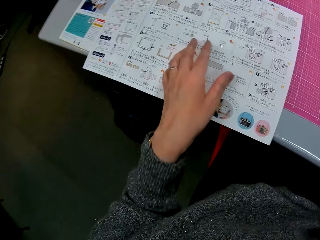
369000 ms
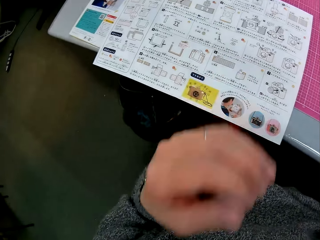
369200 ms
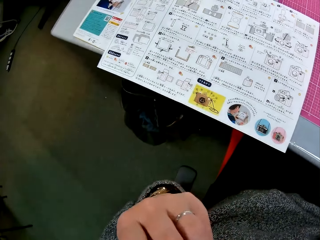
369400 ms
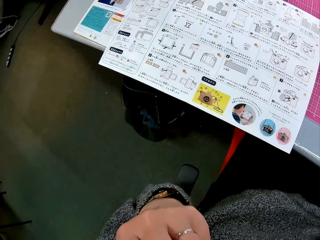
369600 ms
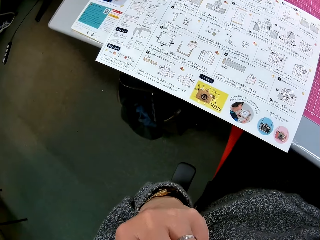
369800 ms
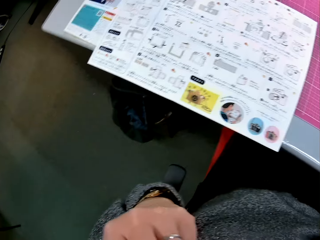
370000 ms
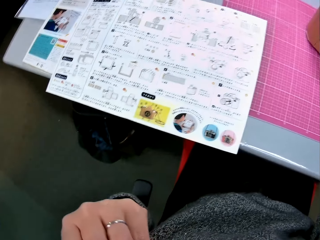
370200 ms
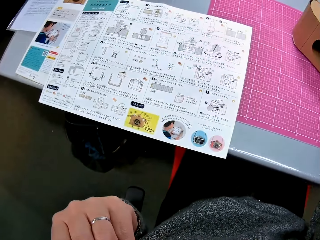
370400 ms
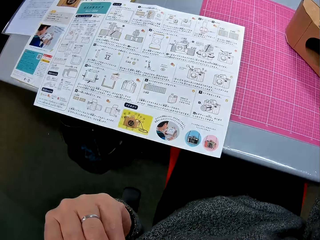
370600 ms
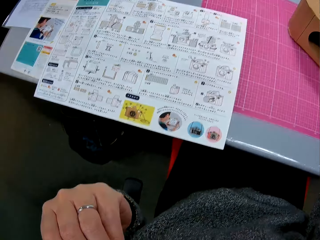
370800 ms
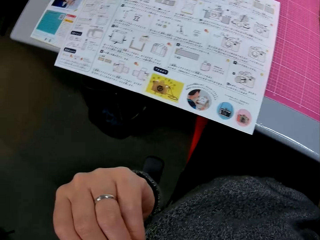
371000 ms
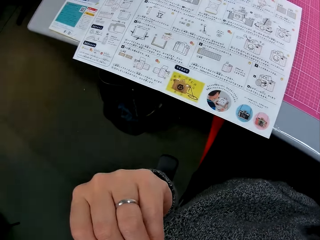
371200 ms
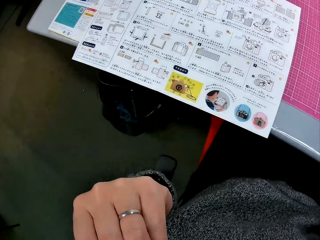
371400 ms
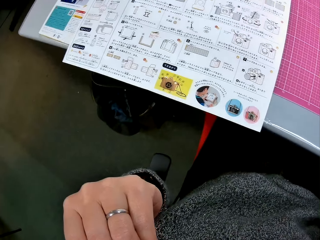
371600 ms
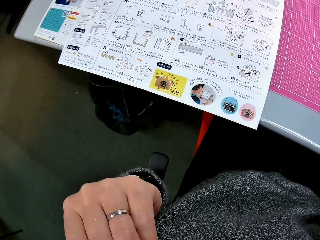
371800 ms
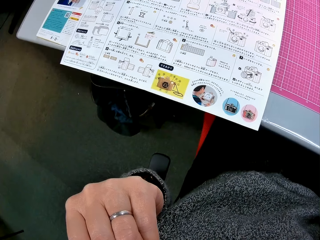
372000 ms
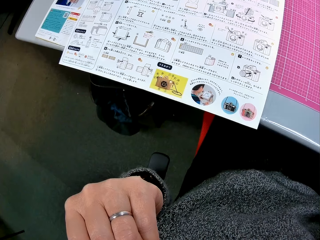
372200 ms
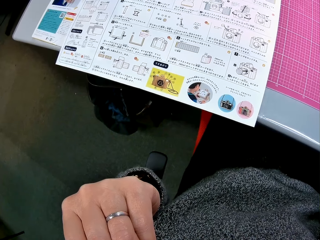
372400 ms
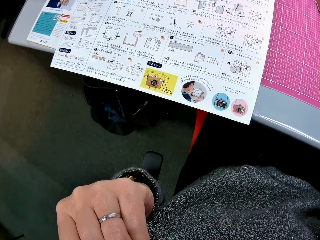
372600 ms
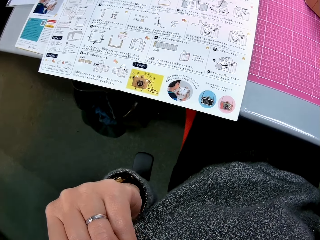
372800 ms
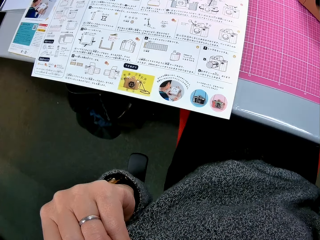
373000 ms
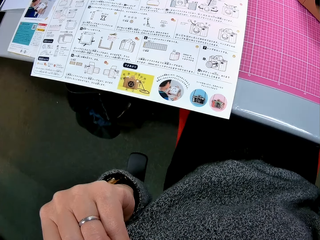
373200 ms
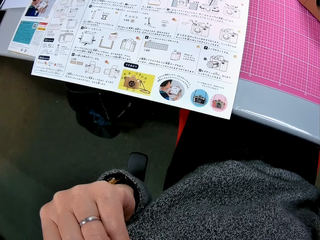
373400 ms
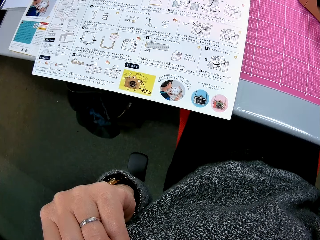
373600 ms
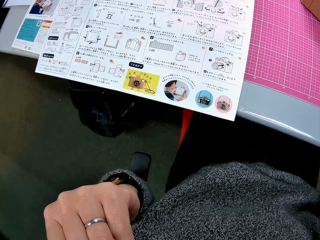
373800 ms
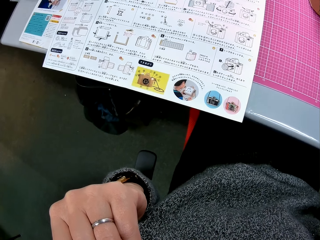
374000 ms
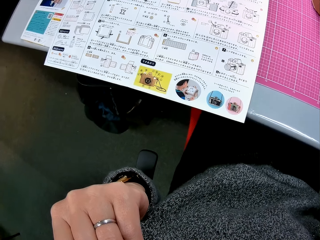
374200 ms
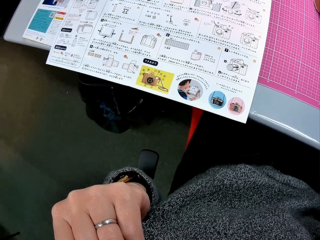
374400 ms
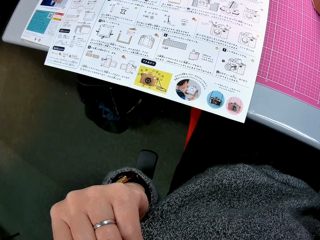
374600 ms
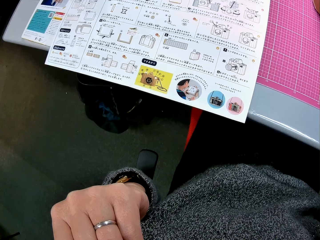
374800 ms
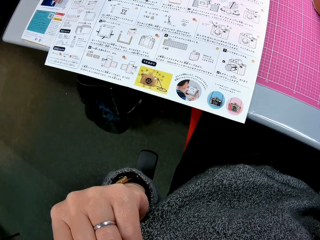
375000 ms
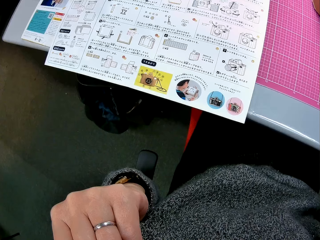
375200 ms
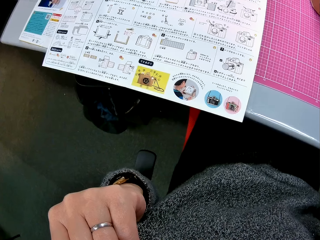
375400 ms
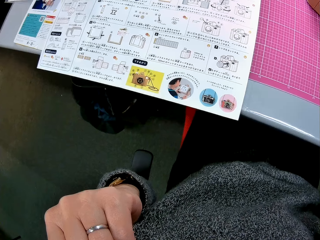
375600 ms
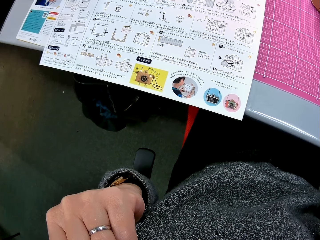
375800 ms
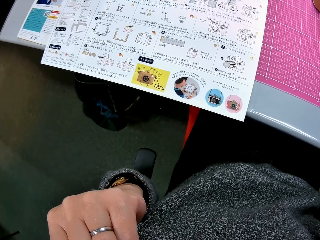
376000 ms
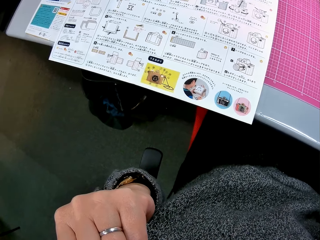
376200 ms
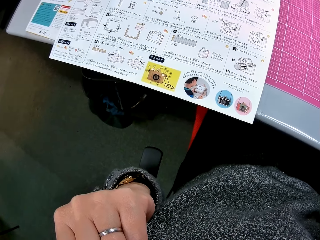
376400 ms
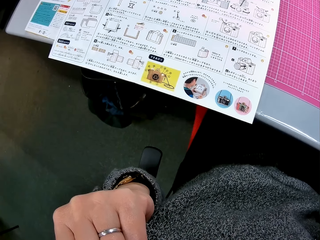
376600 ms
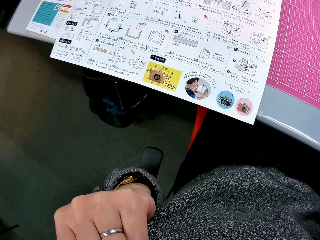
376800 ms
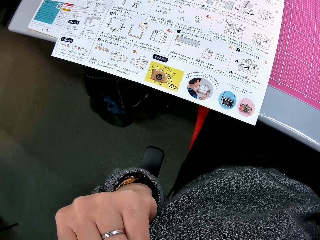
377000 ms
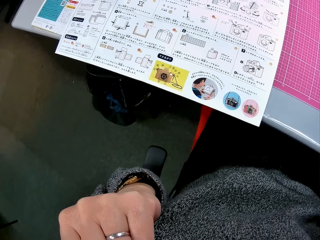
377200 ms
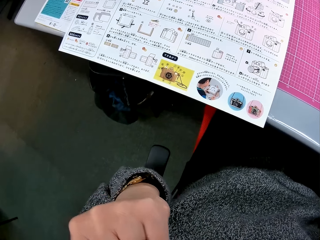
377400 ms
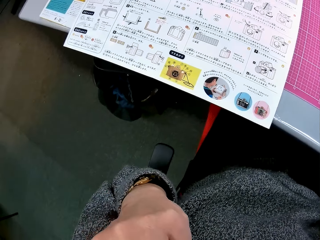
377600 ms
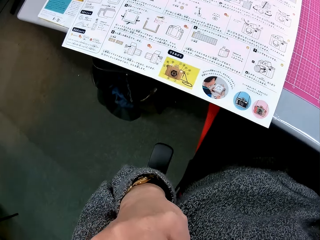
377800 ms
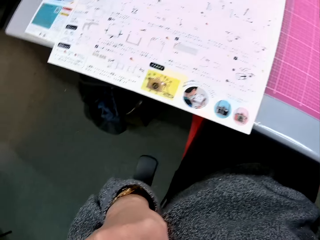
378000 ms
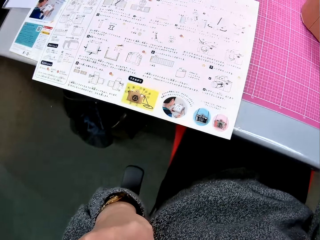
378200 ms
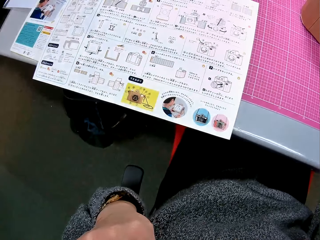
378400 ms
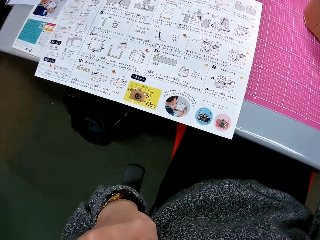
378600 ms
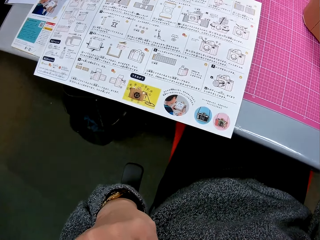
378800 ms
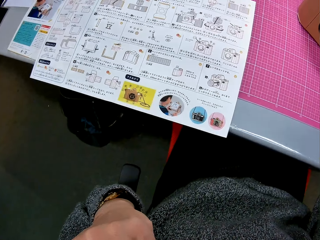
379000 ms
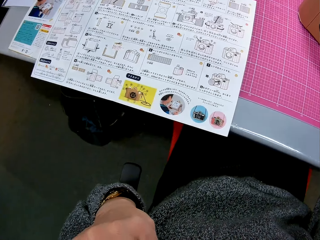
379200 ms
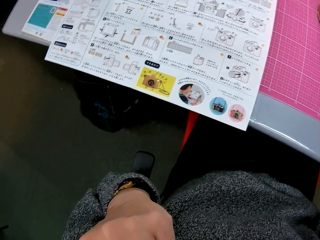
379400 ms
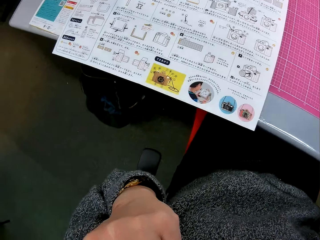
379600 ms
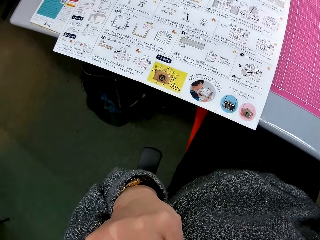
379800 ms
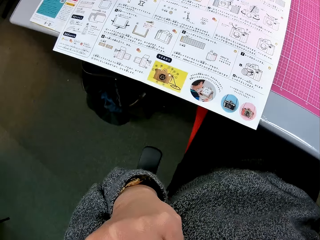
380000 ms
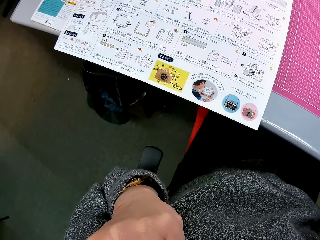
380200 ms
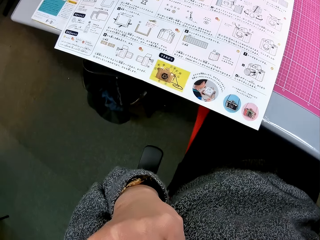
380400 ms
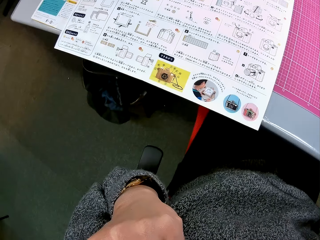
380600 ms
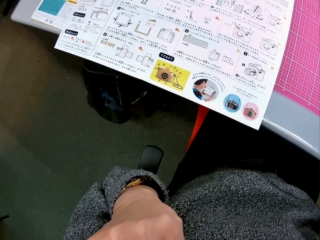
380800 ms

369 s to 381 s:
The camera wearer raises his left hand to his face. He touches something. He looks at the sketch paper.

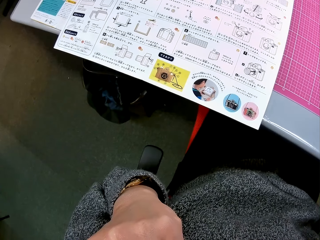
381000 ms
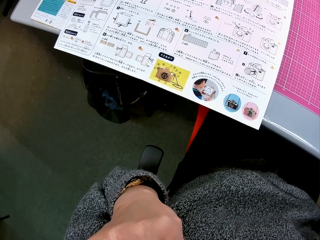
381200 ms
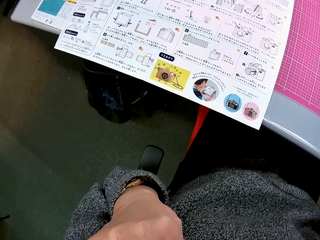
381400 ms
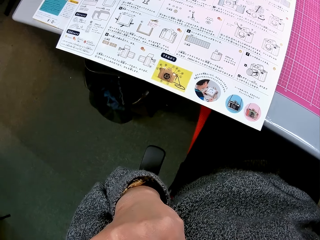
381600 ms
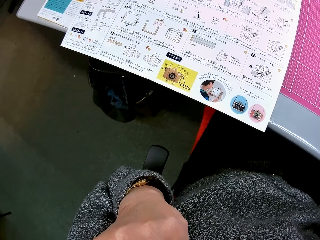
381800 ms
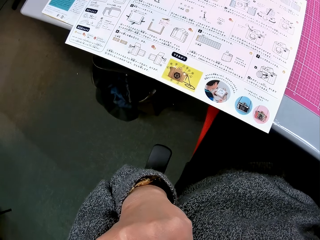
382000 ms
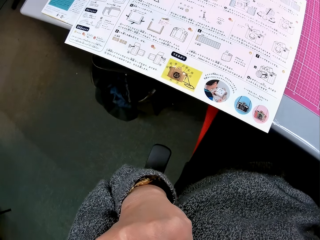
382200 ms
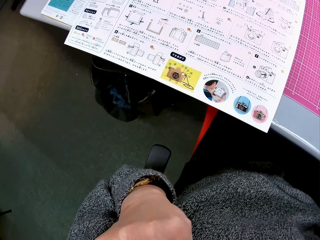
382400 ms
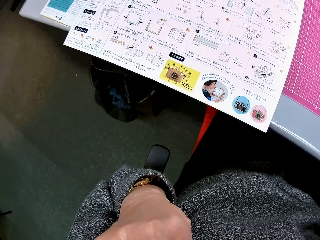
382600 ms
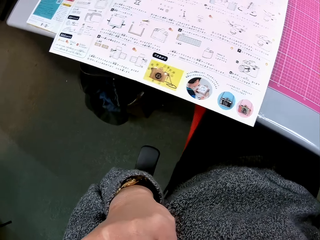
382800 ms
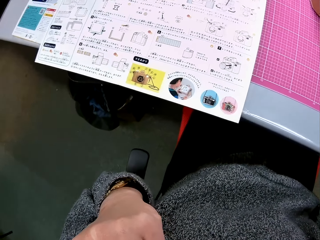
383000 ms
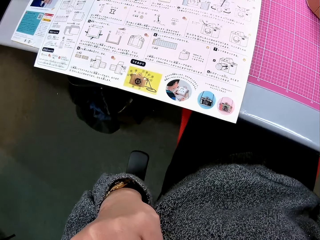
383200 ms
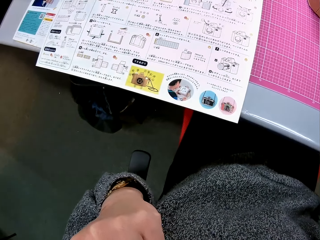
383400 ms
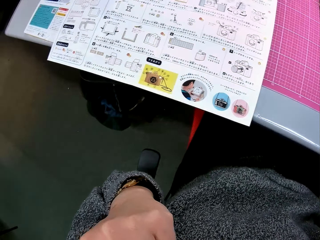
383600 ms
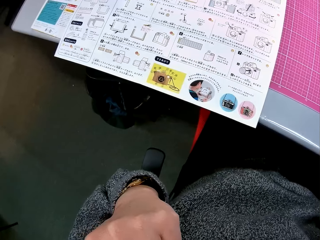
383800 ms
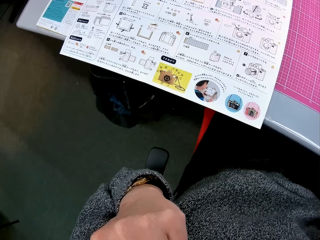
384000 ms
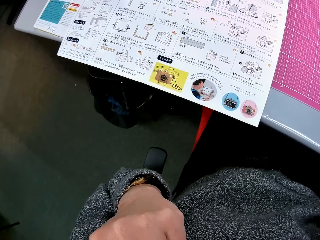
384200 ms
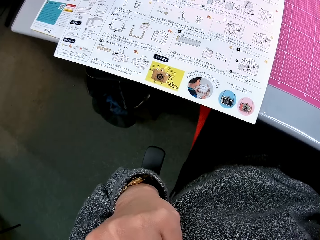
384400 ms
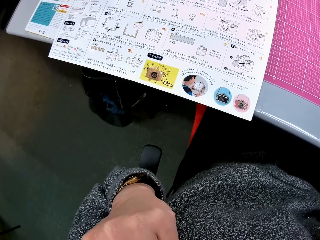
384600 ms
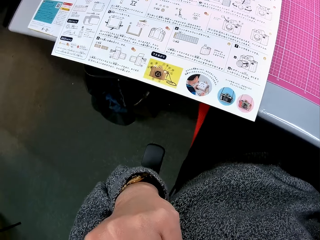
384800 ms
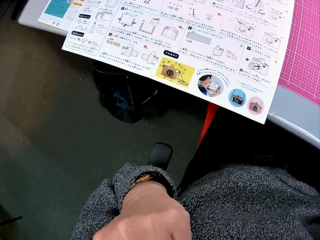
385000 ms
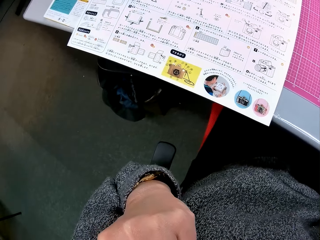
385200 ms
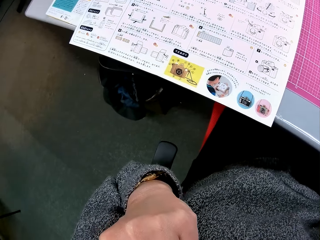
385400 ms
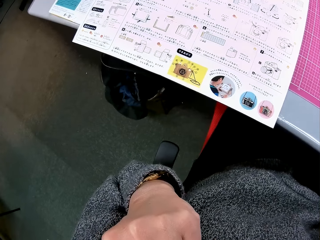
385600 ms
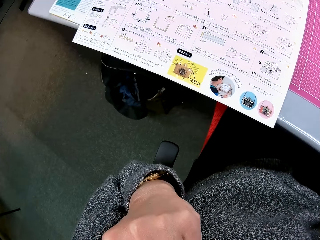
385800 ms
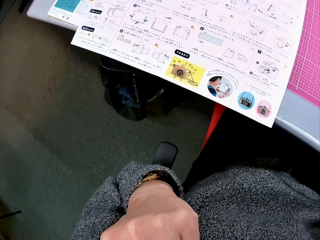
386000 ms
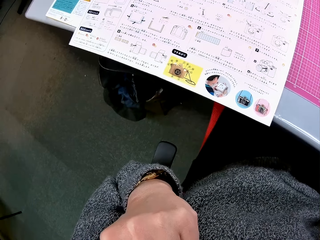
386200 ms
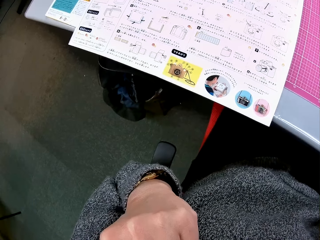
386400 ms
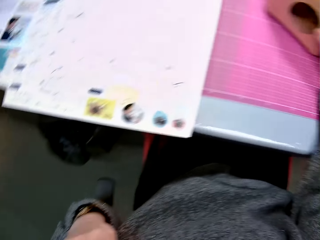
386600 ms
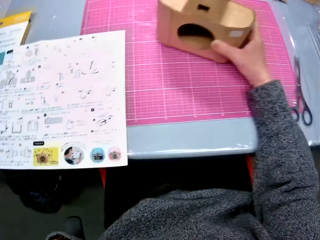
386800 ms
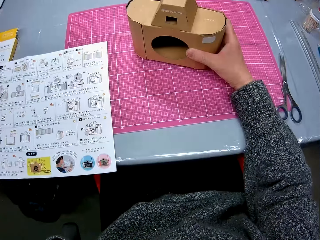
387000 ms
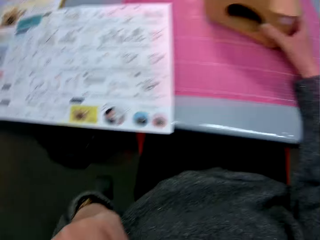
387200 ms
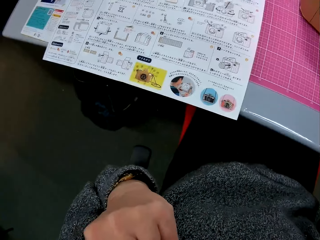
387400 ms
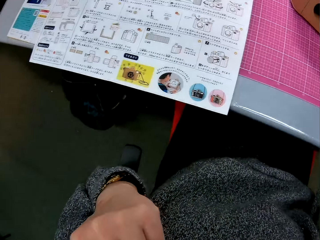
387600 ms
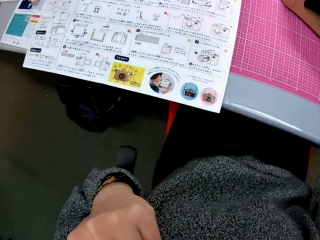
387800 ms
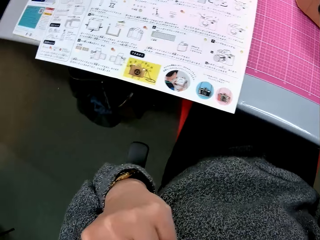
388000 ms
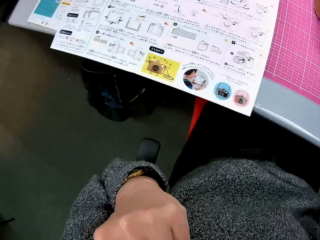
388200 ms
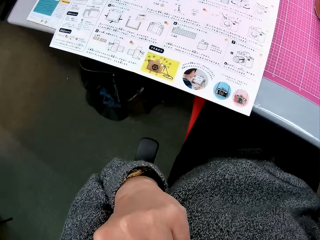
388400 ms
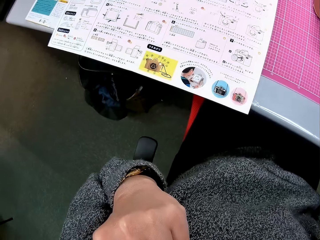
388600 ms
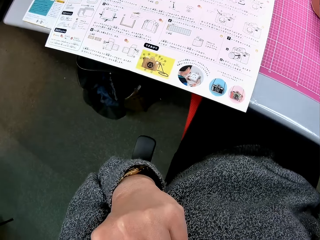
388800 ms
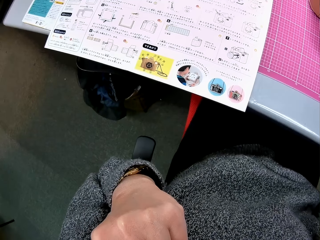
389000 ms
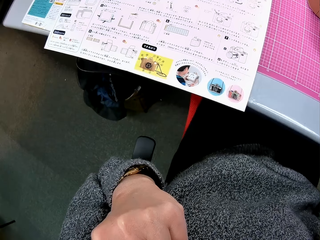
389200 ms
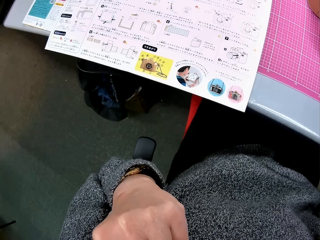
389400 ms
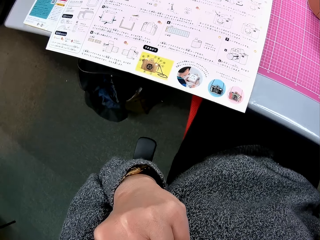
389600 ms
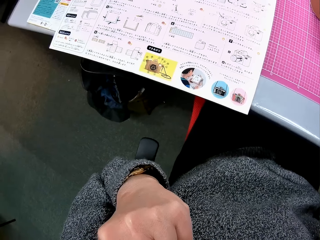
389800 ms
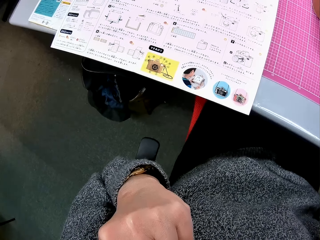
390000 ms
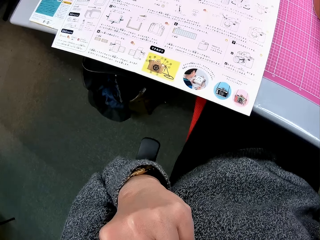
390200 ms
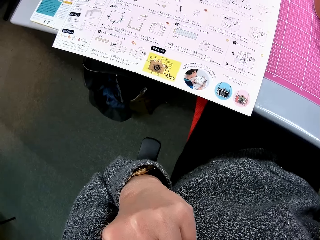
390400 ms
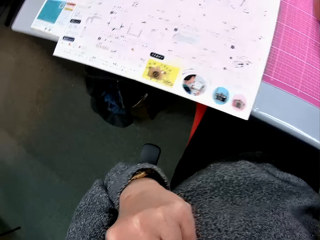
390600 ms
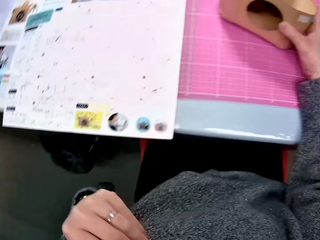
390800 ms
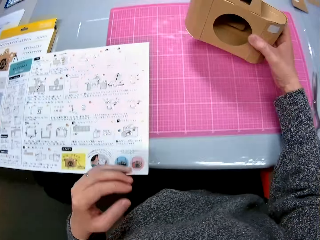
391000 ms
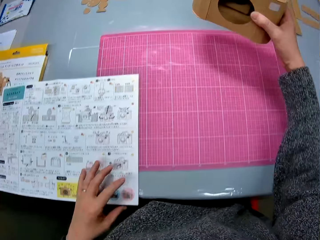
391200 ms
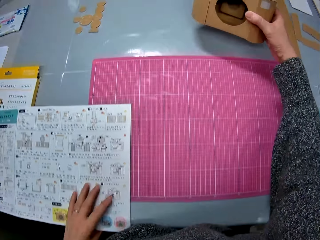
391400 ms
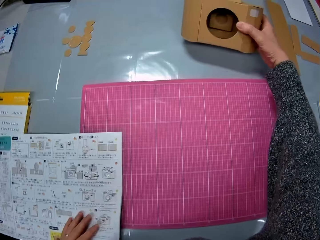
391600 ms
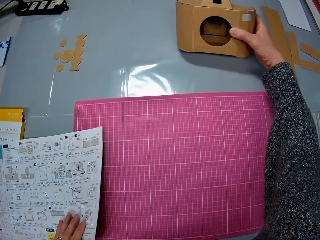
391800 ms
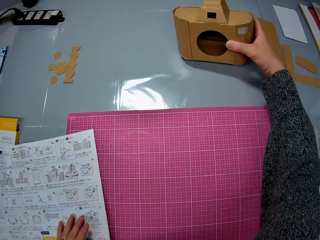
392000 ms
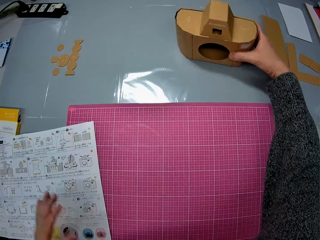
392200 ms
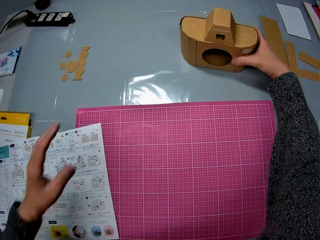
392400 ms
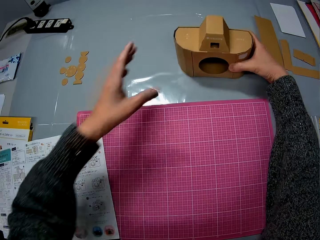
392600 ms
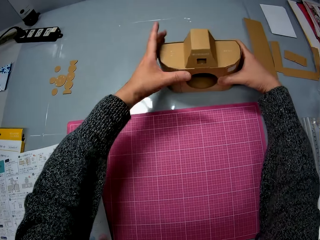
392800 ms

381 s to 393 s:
The camera wearer glances at the cardboard camera model. He looks at the instruction manual. He places his left hand on the instruction manual. He picks up the cardboard camera model. He moves the instruction manual a bit. He places the cardboard camera model on the table.
